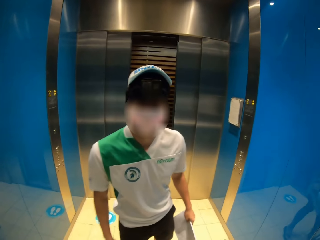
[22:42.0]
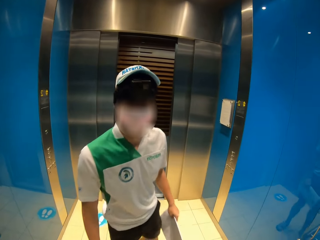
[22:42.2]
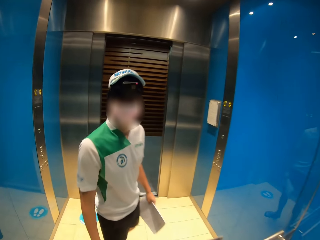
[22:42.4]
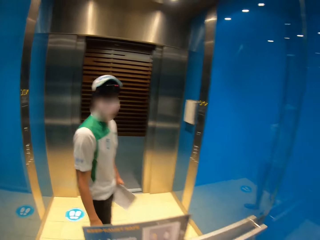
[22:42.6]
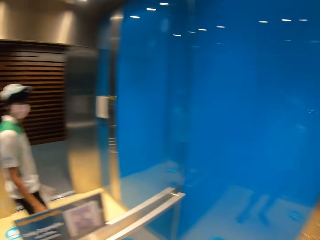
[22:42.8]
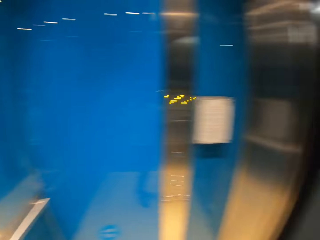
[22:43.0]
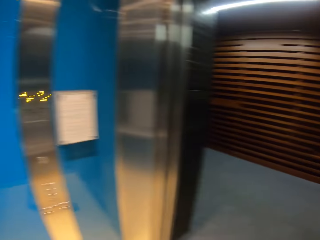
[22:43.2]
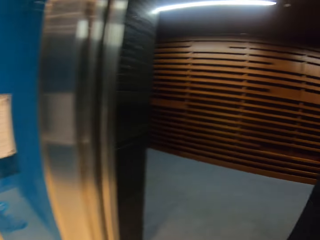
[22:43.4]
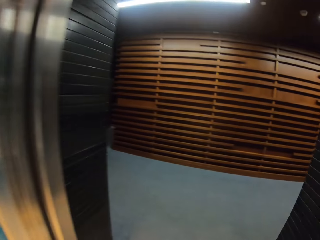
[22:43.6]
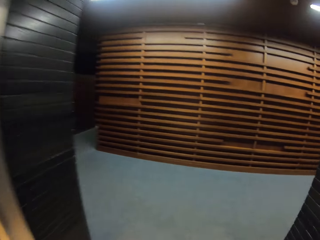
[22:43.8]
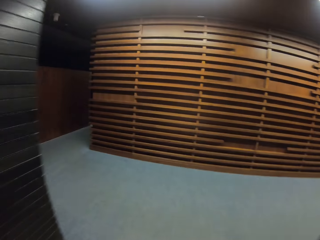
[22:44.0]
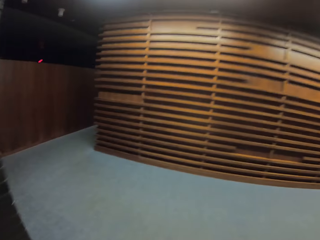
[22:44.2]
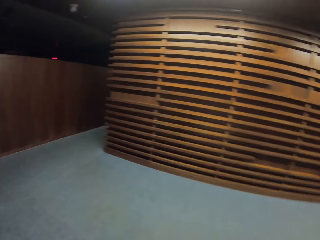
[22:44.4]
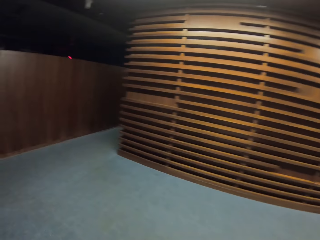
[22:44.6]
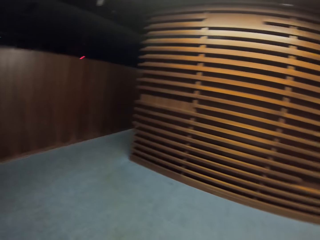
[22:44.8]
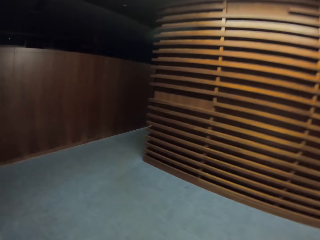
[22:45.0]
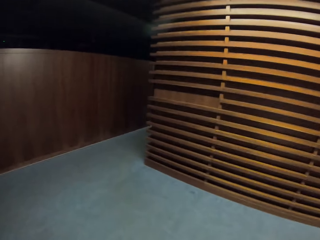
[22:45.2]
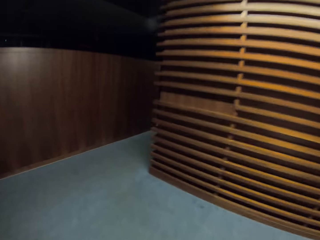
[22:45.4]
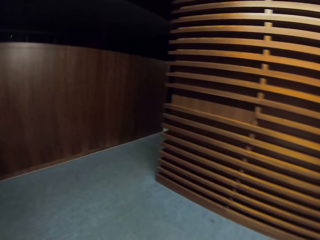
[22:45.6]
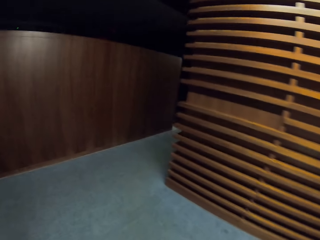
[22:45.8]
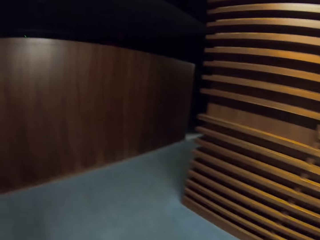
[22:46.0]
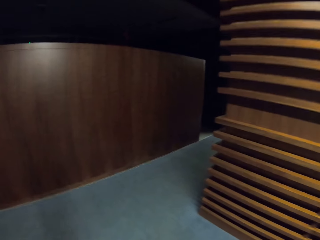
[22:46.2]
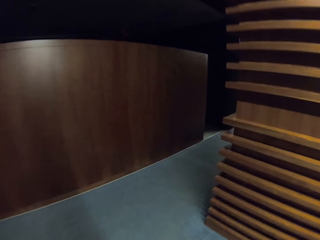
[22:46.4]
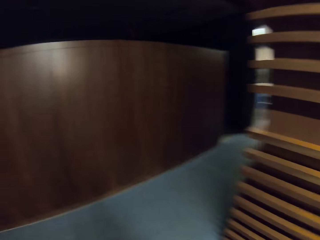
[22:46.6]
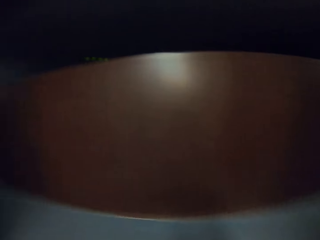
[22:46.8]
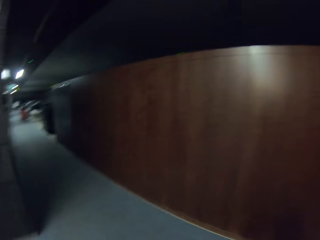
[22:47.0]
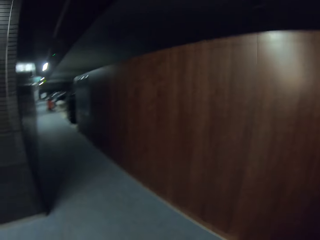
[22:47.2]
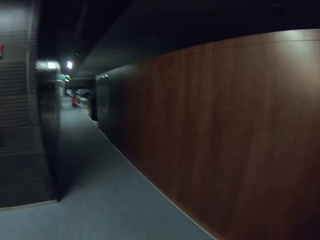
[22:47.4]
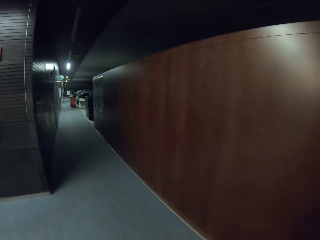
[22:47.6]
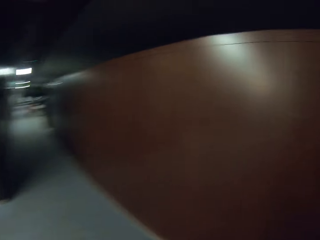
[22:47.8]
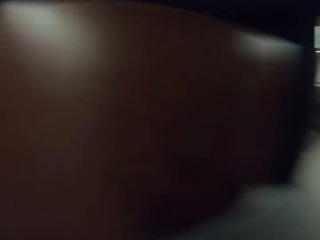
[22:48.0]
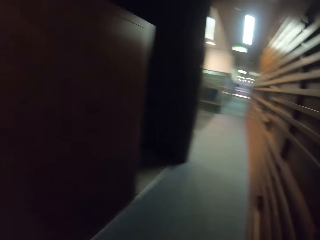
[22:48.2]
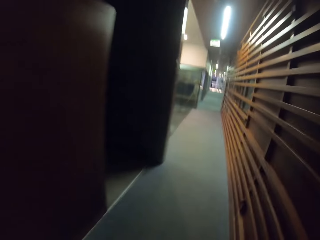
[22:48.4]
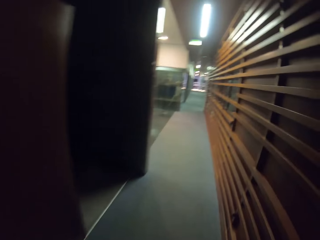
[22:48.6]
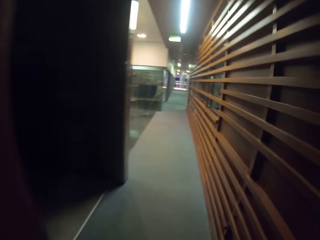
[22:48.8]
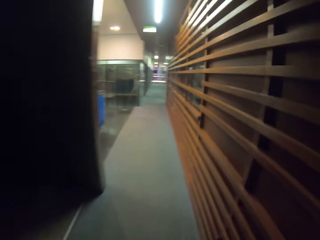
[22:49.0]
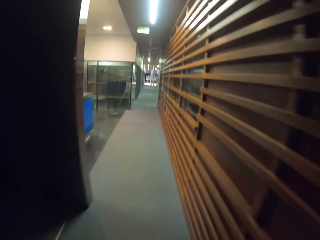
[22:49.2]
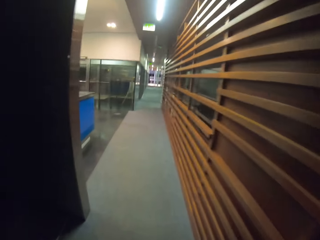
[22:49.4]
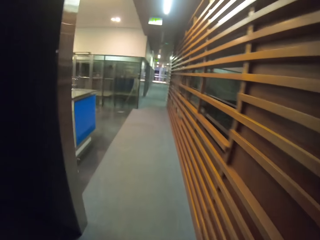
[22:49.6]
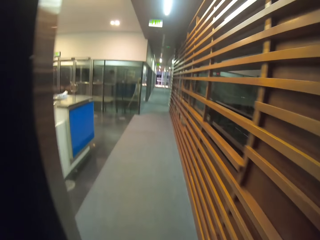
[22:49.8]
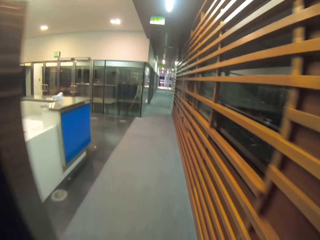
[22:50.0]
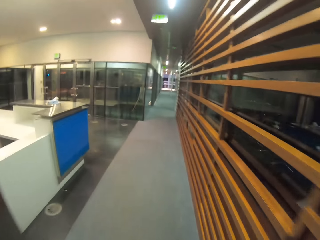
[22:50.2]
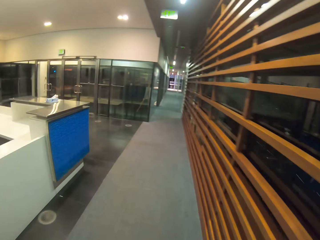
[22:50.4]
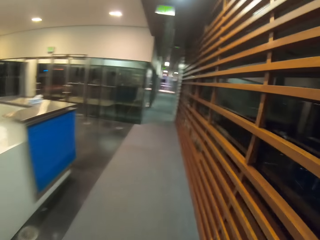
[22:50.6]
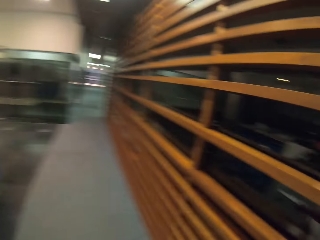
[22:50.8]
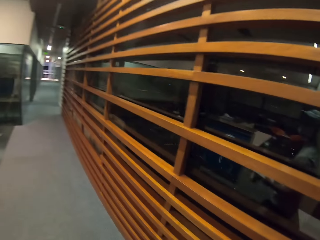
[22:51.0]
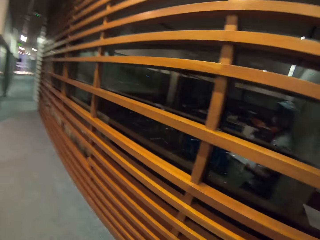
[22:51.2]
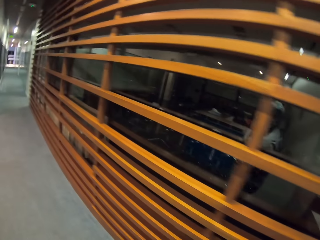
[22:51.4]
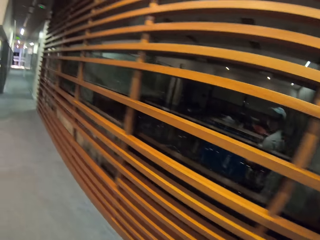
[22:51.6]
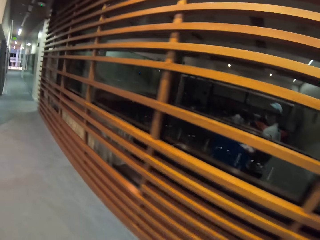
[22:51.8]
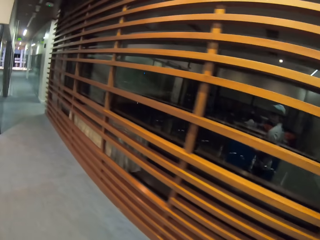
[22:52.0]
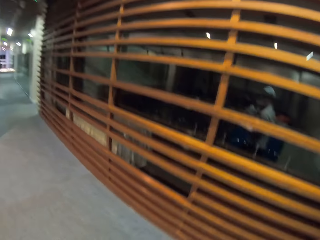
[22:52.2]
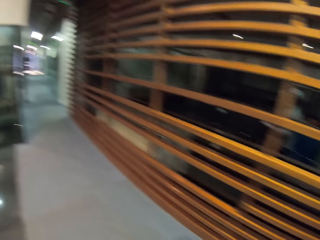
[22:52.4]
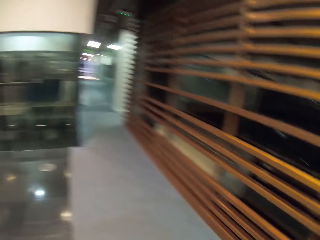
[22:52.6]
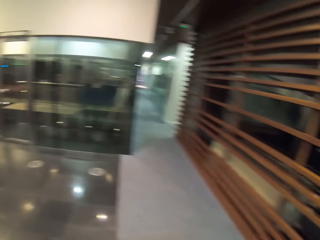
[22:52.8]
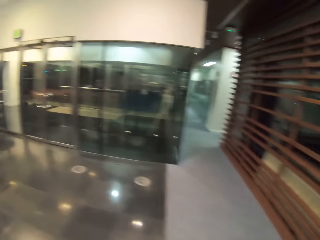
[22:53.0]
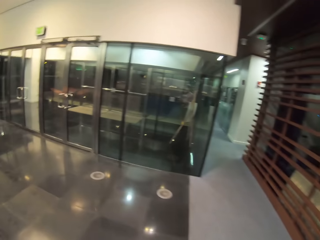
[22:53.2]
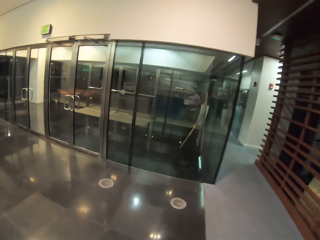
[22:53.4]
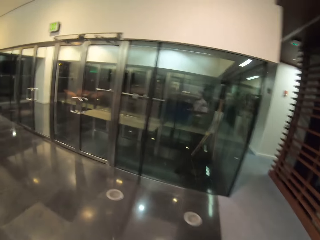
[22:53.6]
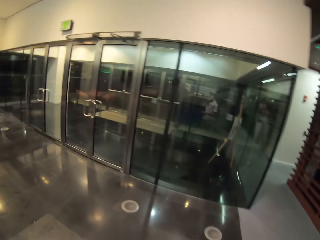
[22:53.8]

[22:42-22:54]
The camera wearer walks out of the room.

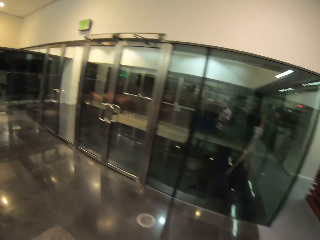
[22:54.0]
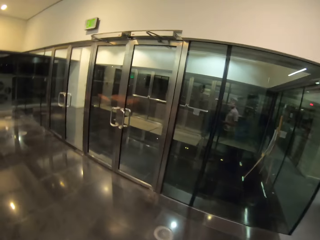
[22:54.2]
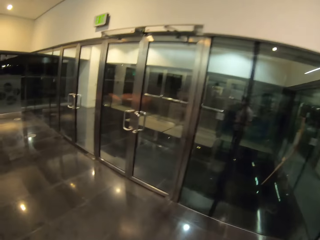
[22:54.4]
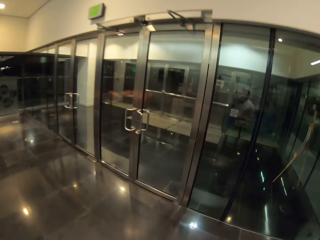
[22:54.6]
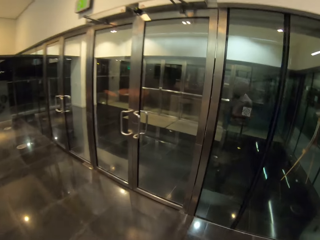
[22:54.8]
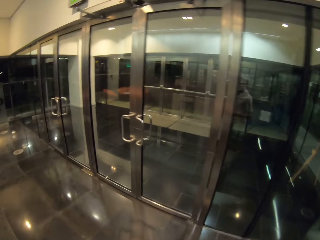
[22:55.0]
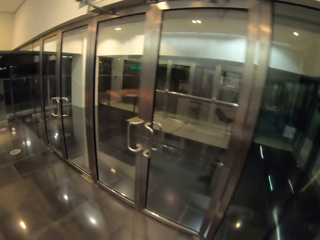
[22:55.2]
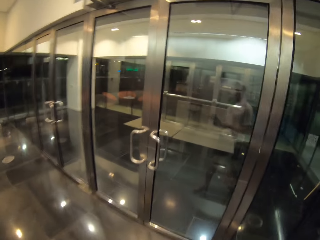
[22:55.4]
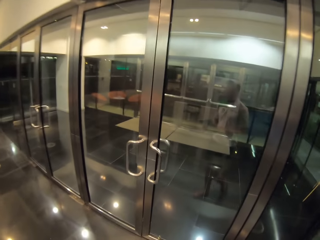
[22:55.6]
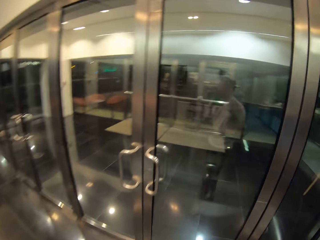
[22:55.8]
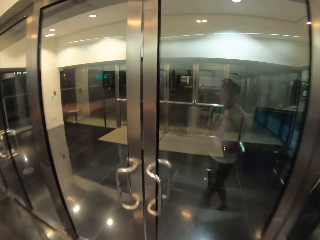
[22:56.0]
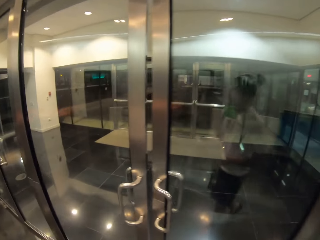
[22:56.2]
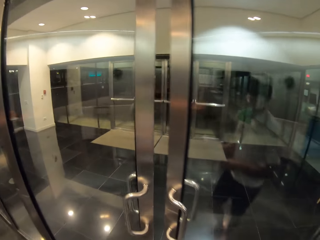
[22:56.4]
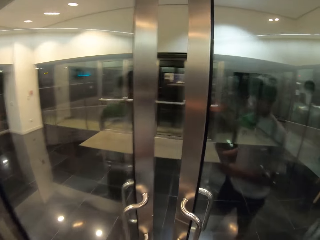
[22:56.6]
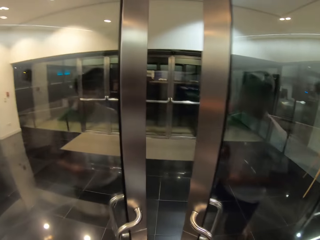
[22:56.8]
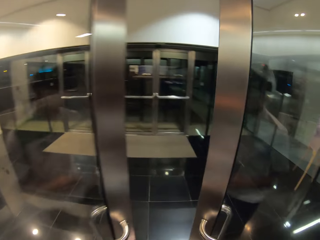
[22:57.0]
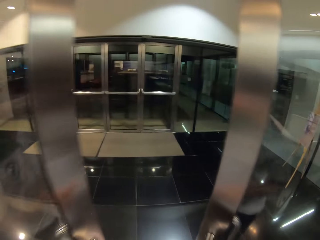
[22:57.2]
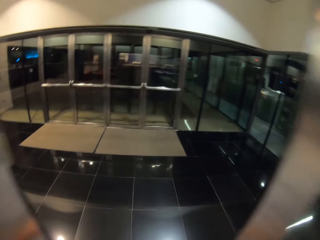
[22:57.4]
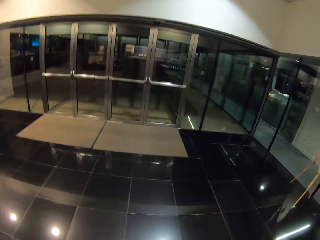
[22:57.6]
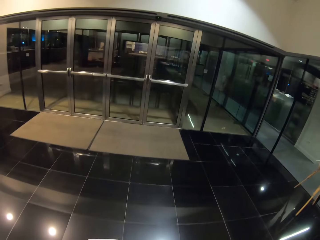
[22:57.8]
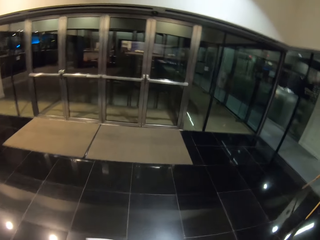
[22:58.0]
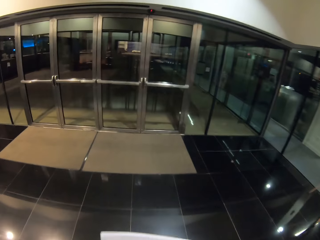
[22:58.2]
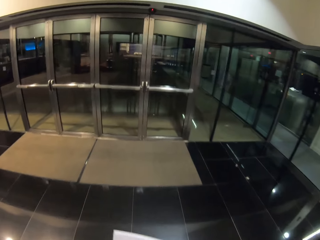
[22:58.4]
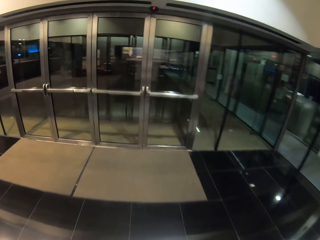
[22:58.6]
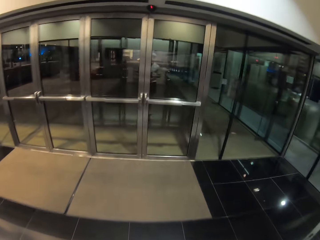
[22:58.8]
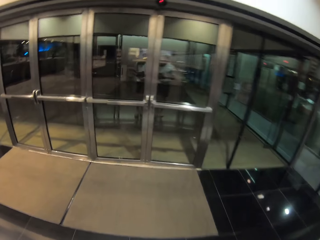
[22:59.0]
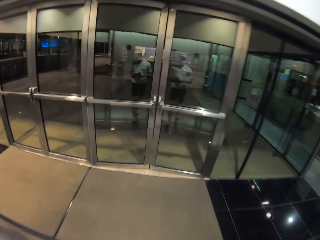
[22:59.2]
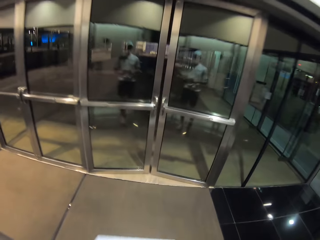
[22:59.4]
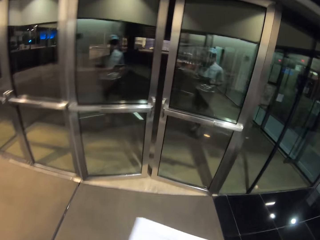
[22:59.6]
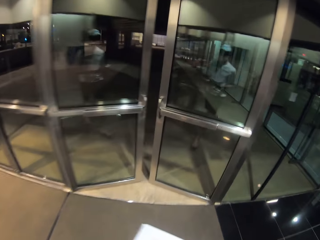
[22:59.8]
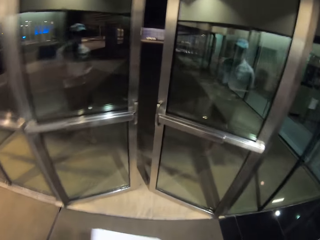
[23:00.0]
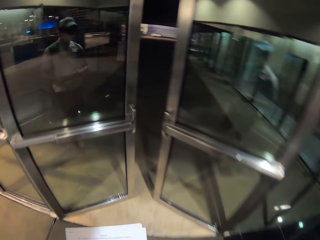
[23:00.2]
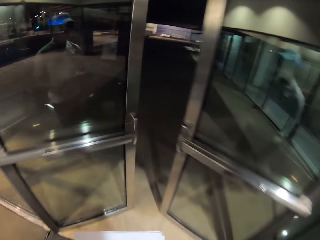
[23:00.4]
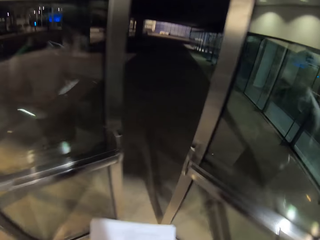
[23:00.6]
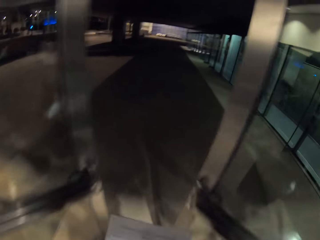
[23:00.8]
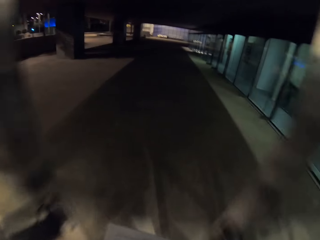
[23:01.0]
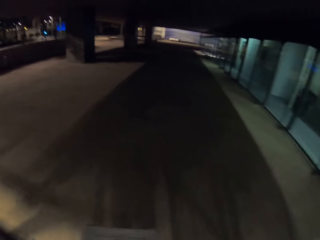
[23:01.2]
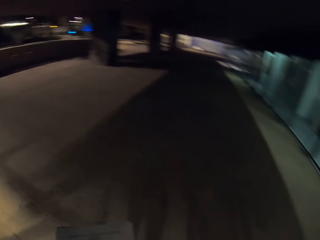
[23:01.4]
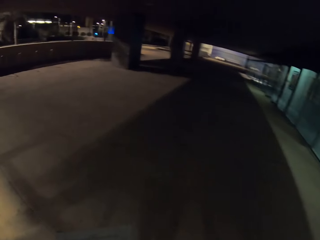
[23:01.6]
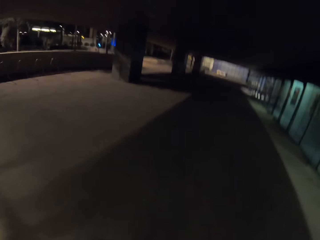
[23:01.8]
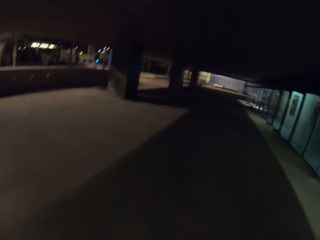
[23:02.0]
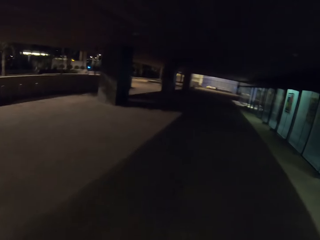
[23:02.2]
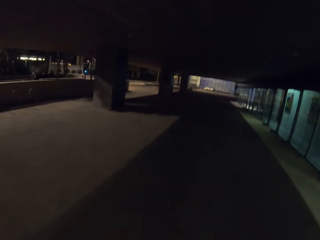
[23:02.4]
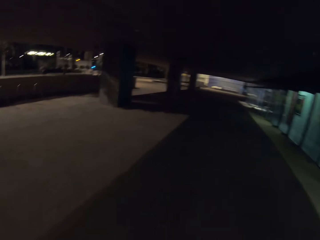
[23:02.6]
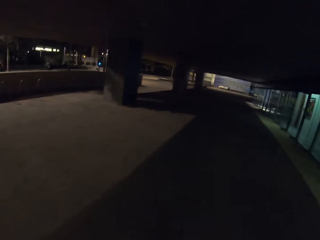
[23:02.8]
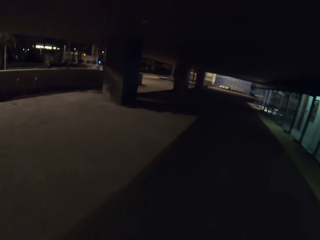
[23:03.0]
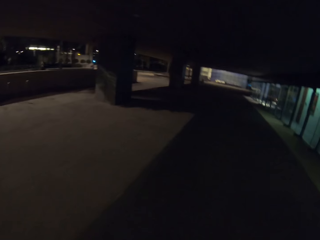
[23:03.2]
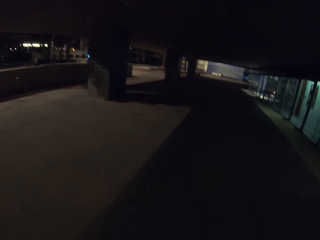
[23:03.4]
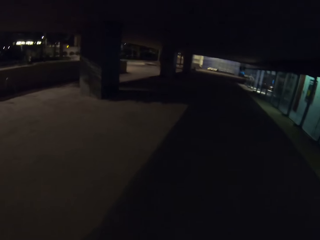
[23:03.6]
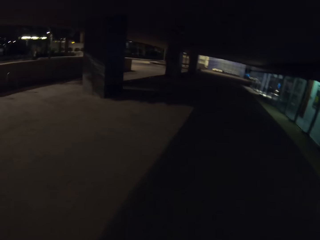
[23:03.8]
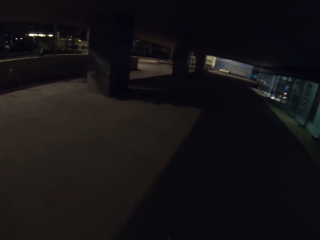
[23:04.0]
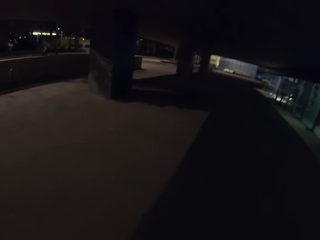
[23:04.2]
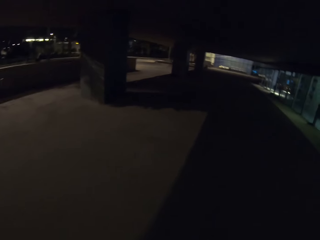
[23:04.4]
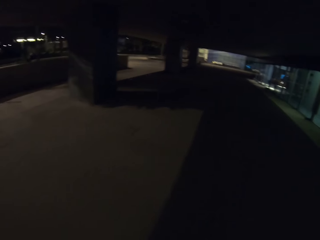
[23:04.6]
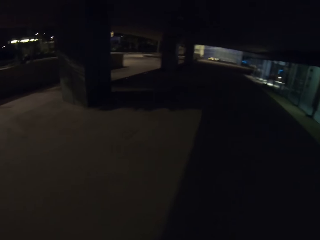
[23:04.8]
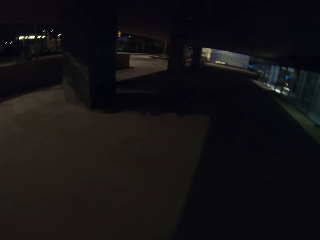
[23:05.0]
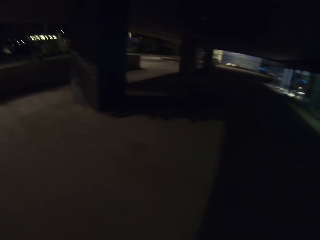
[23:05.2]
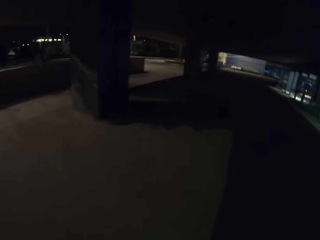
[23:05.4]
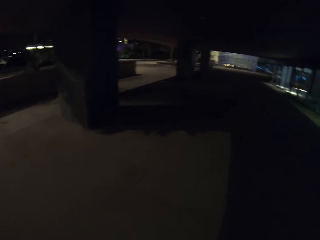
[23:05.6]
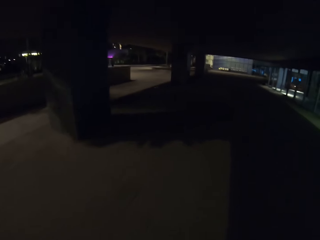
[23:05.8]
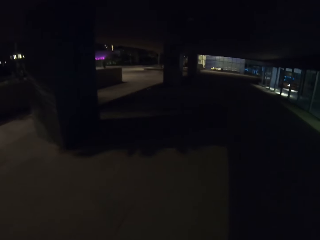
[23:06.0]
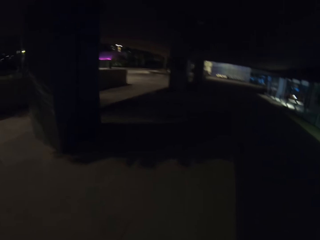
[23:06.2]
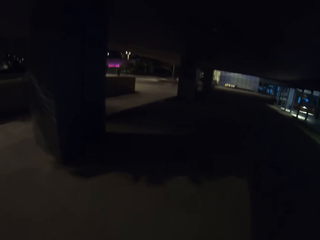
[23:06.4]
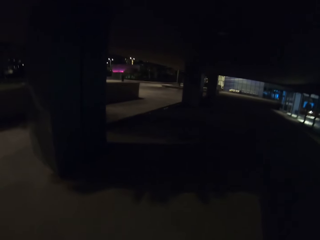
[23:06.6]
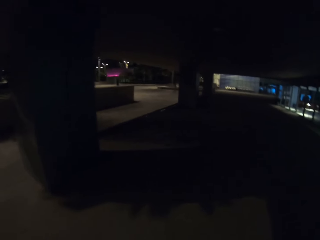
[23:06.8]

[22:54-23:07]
The camera wearer lifts up the papers.
